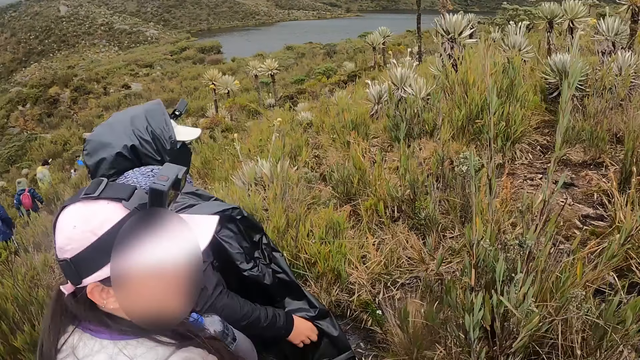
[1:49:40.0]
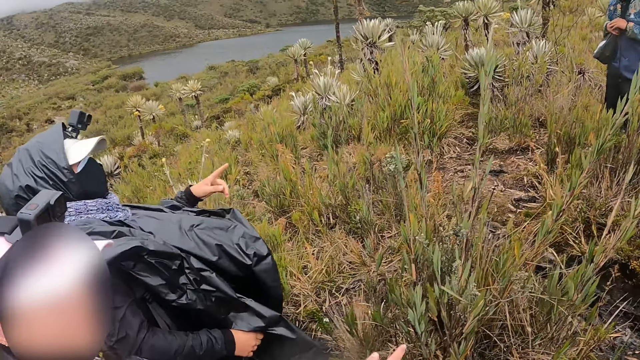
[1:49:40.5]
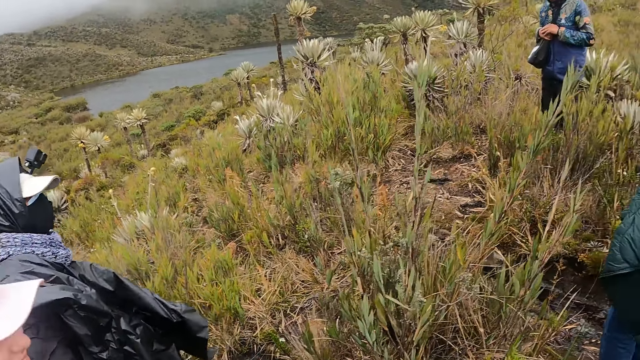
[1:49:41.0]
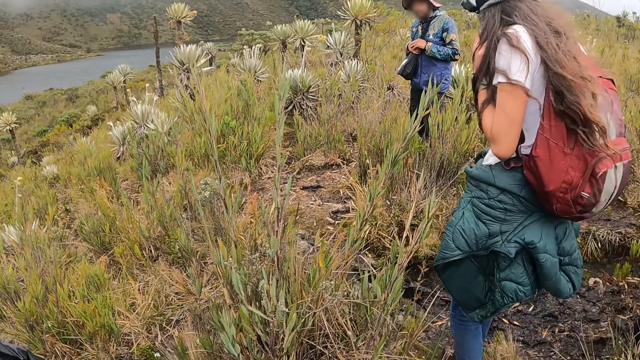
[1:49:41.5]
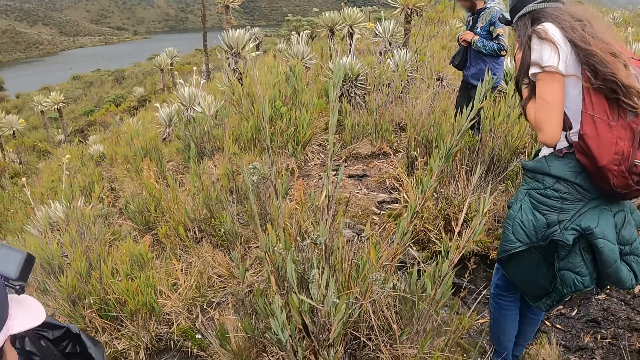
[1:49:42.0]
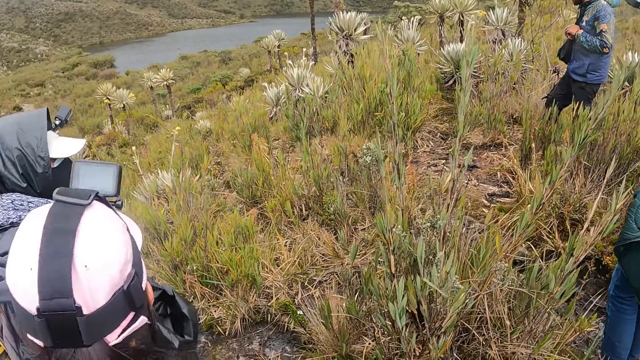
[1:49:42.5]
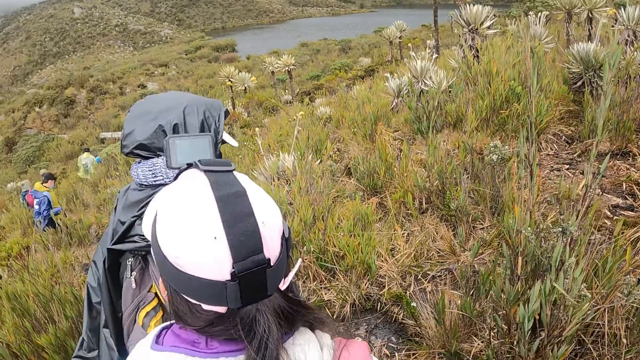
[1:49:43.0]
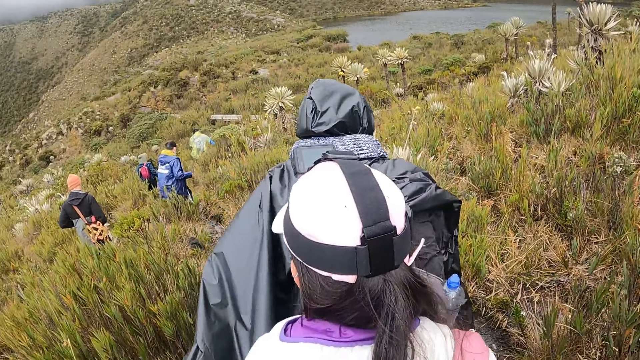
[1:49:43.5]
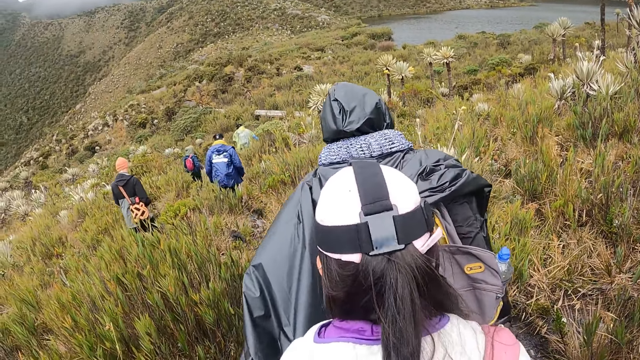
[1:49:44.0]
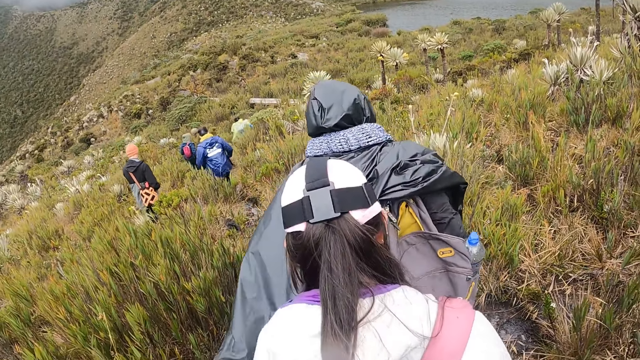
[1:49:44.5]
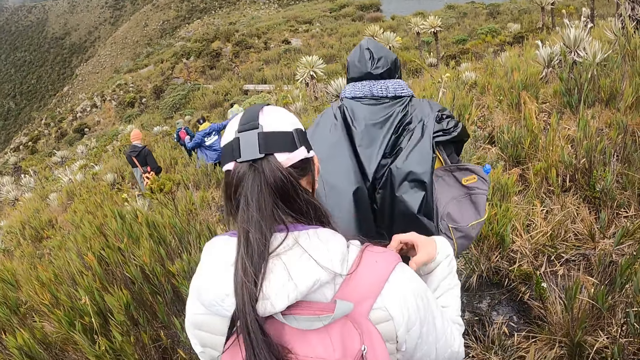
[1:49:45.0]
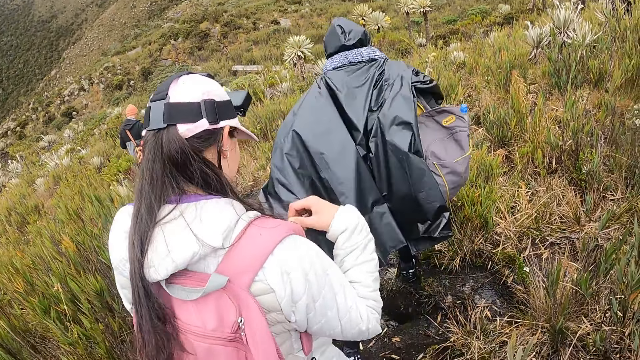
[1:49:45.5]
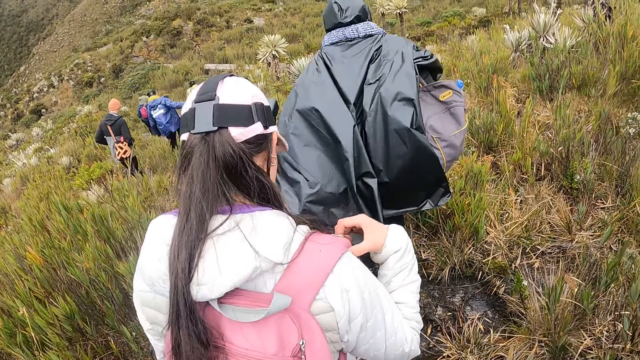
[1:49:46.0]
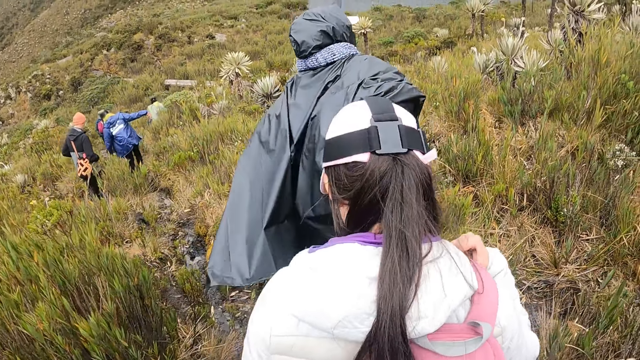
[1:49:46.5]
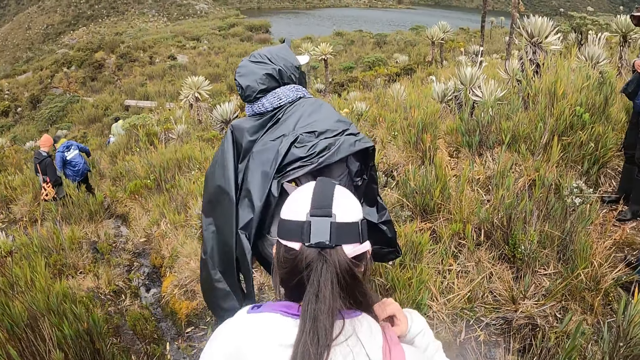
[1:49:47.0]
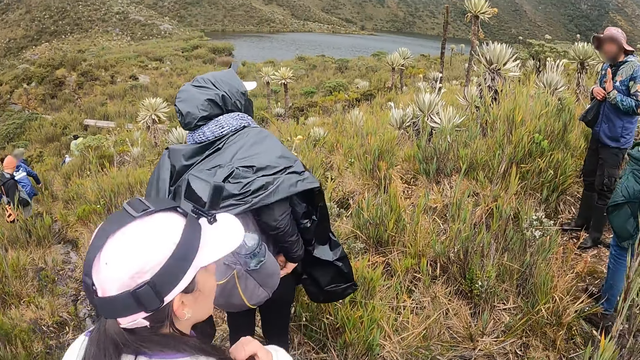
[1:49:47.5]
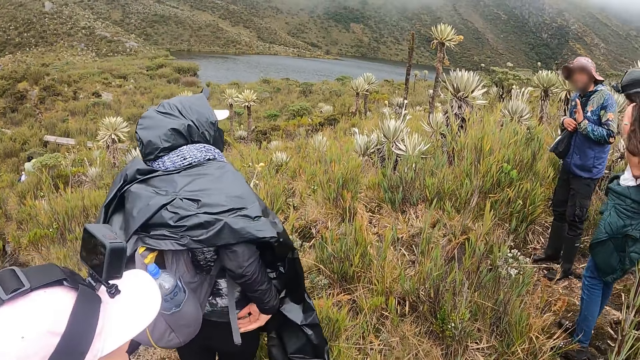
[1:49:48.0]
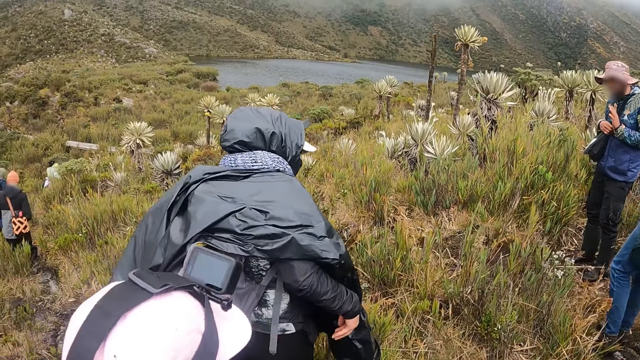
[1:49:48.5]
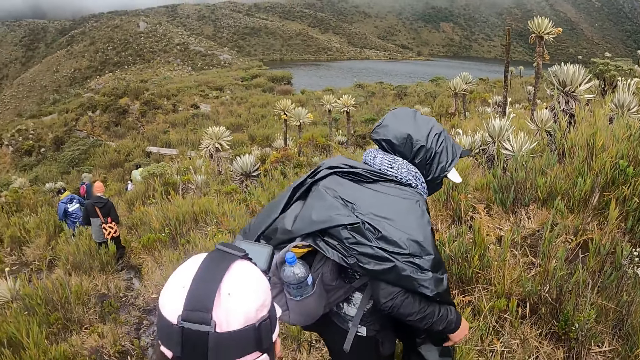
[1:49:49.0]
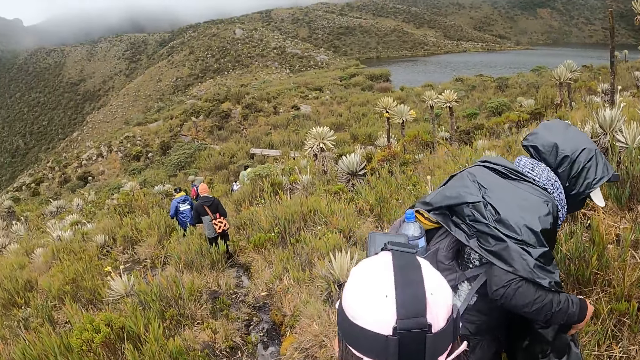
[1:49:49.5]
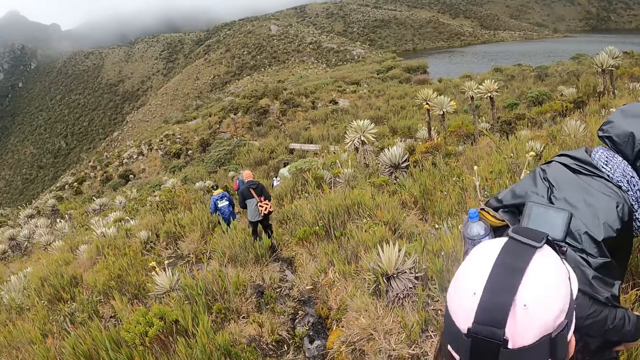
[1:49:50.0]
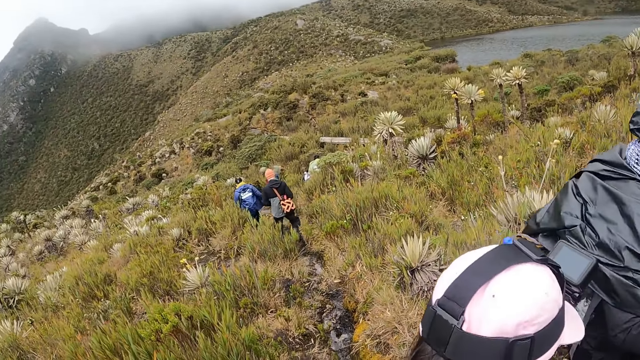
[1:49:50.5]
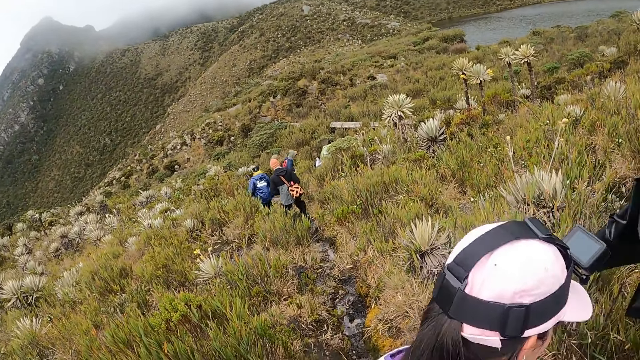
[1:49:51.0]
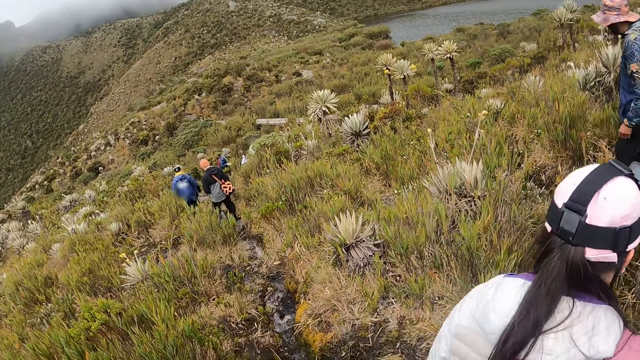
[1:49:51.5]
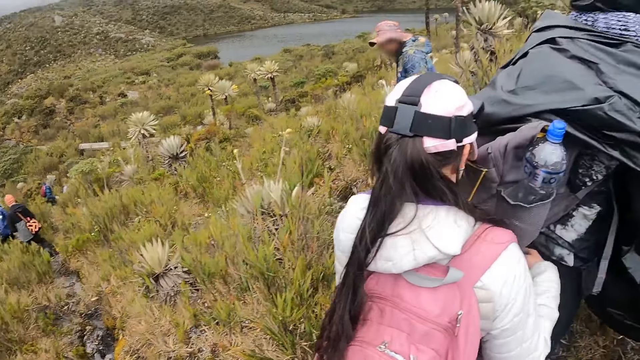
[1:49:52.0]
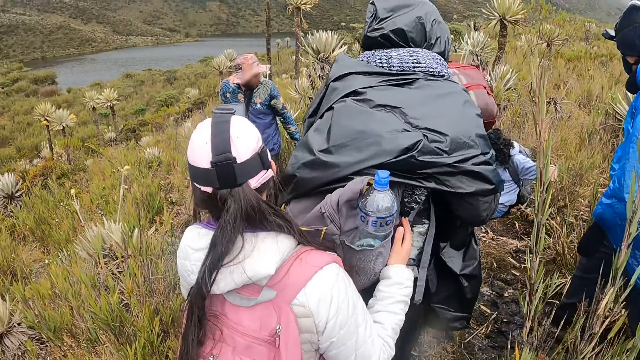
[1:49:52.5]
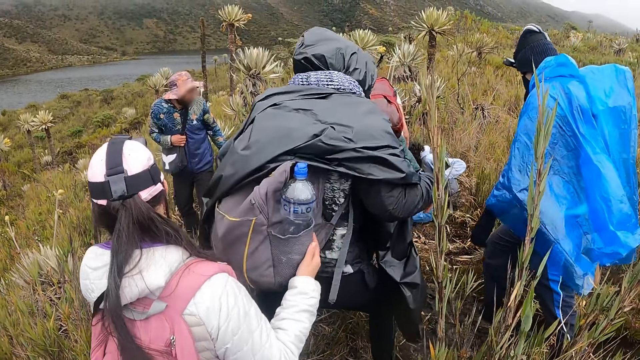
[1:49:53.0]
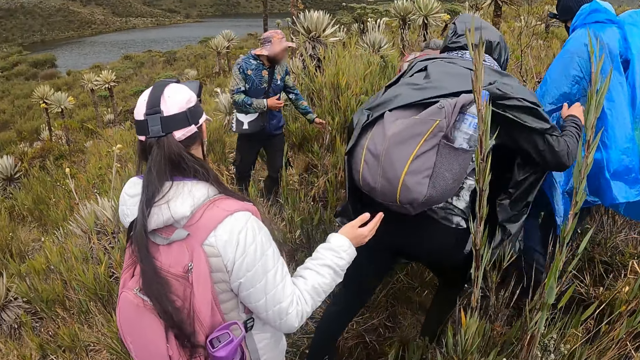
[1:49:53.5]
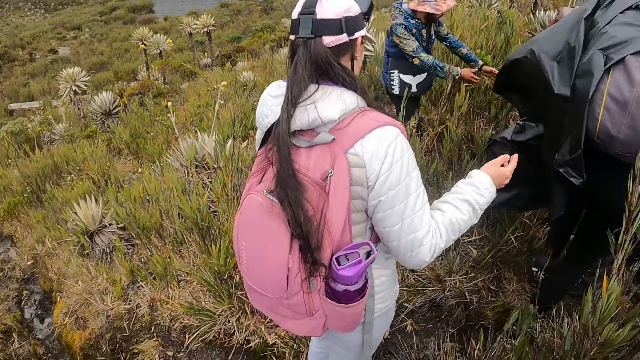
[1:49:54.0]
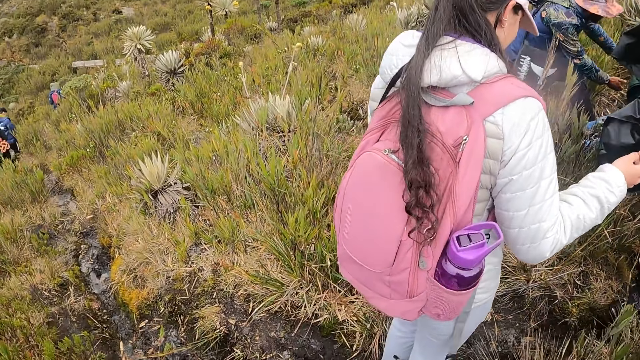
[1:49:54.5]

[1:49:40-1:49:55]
The camera wearer interacts with a group of people. The woman moves down the hill. The other woman walks down the hill. The camera wearer looks around. The other woman places her left hand on the bag on the first woman's back.

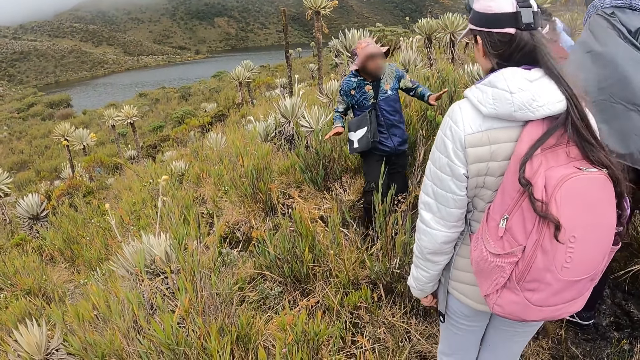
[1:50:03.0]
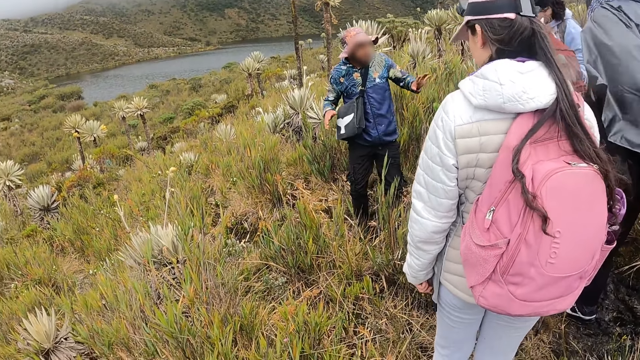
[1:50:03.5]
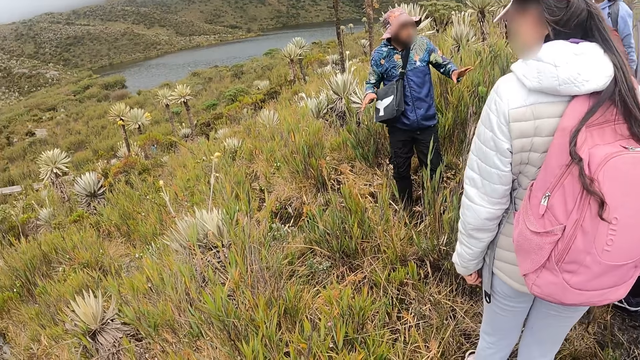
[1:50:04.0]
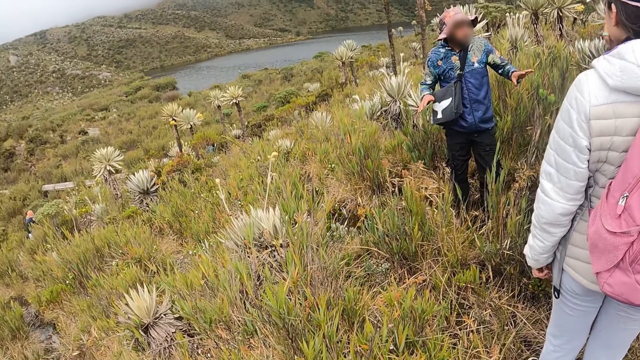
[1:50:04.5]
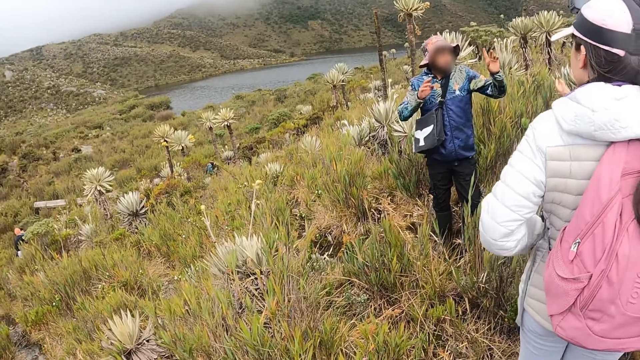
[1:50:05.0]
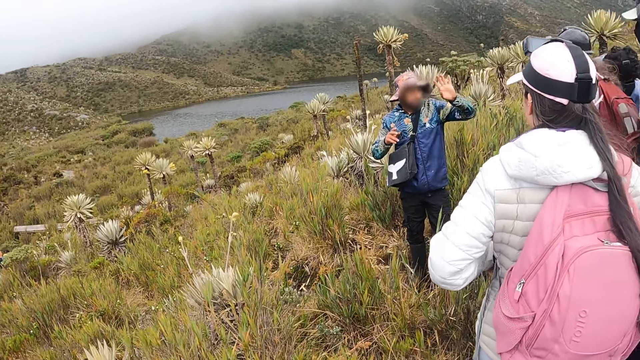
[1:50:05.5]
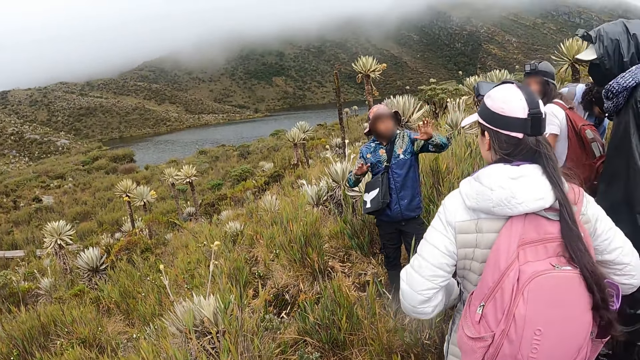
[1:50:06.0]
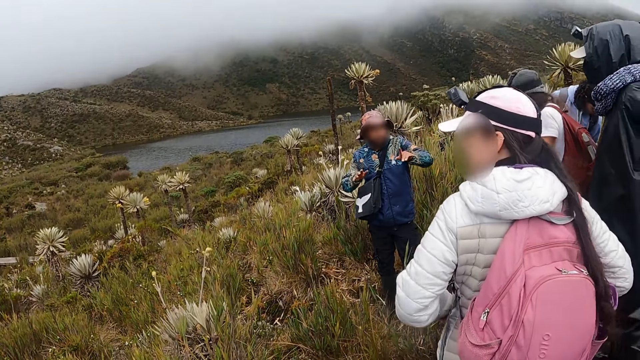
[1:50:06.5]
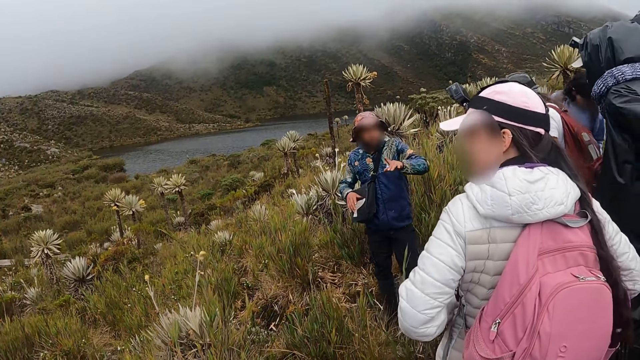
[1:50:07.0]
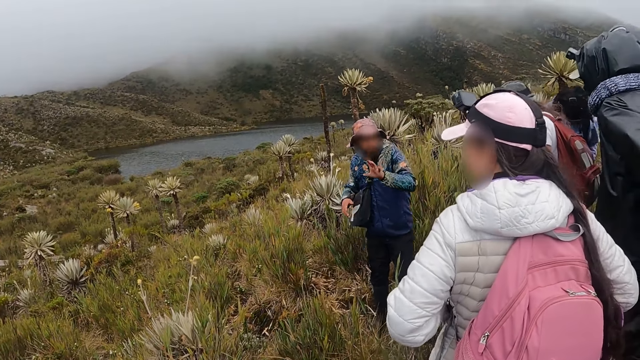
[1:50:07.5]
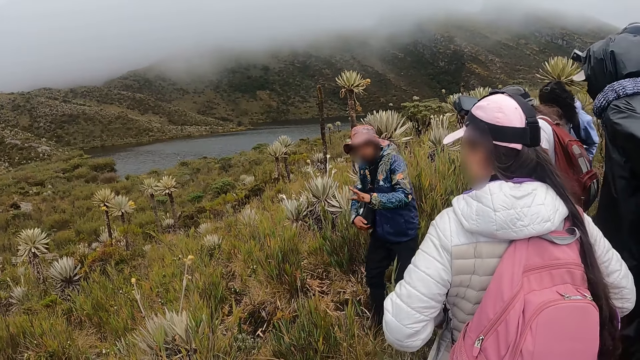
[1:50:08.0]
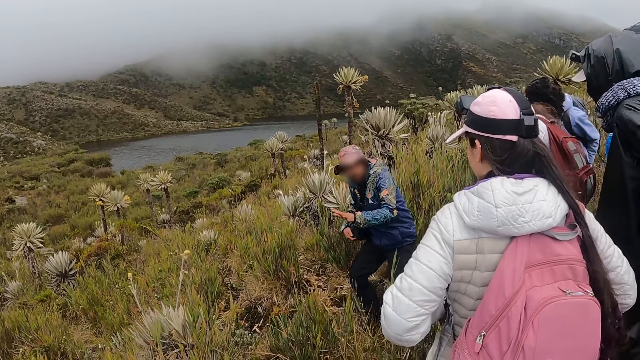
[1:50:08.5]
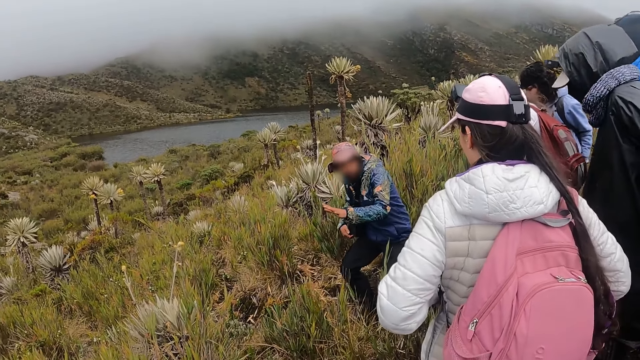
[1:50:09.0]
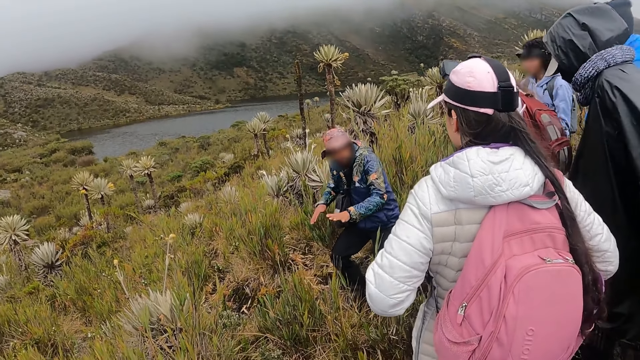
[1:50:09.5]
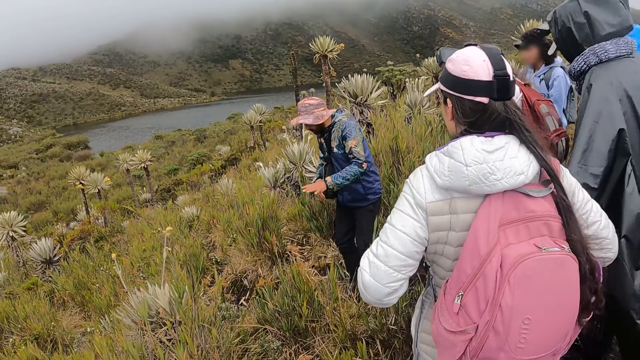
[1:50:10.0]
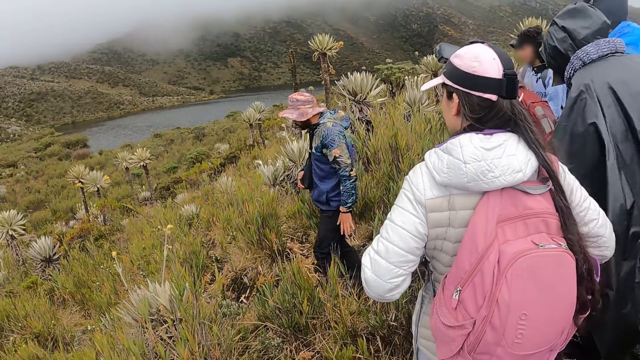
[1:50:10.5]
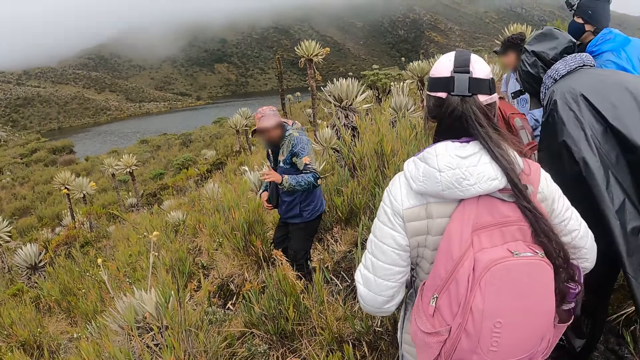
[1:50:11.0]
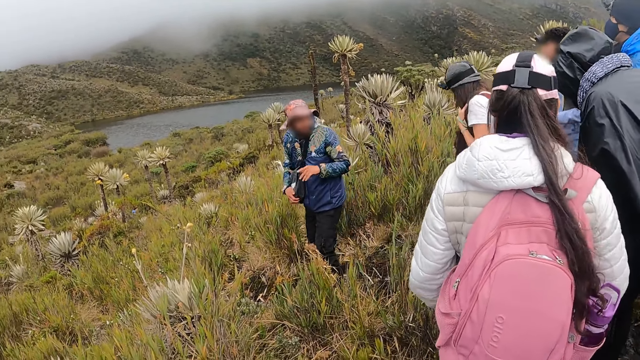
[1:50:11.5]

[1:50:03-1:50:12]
A man interacts with the group of people. The woman walks along the pathway.
